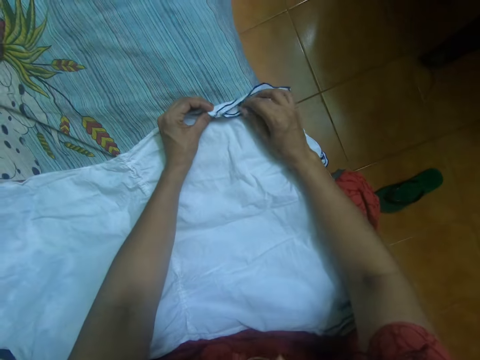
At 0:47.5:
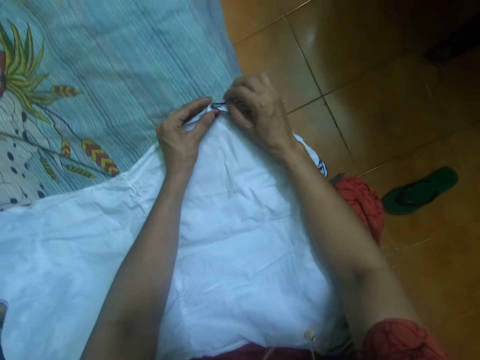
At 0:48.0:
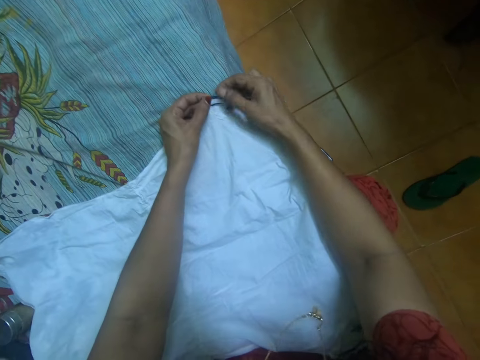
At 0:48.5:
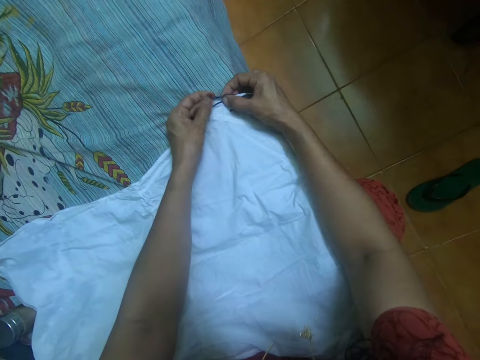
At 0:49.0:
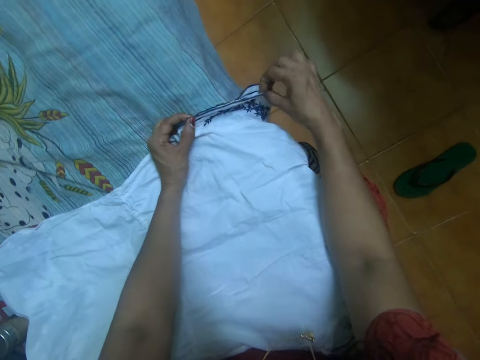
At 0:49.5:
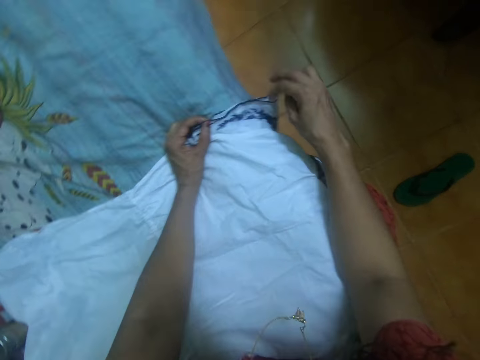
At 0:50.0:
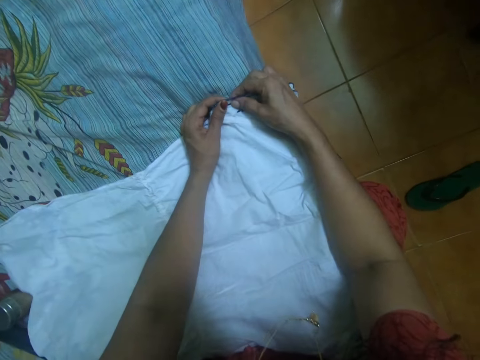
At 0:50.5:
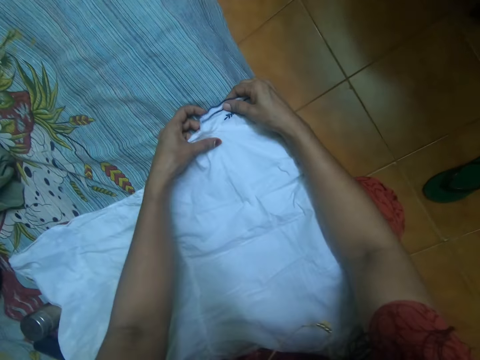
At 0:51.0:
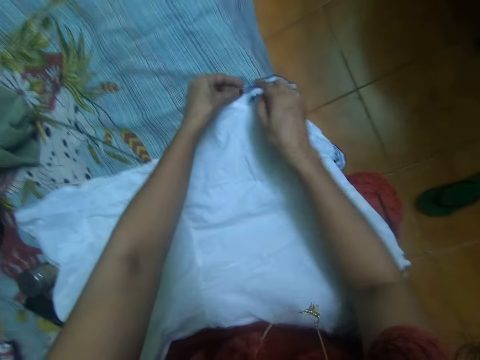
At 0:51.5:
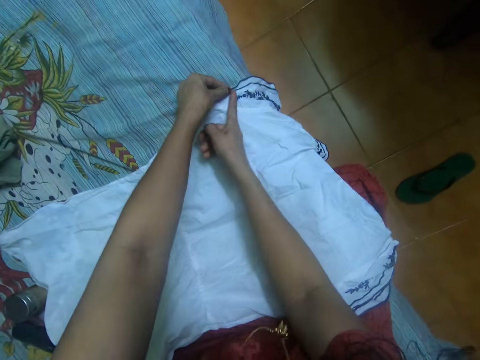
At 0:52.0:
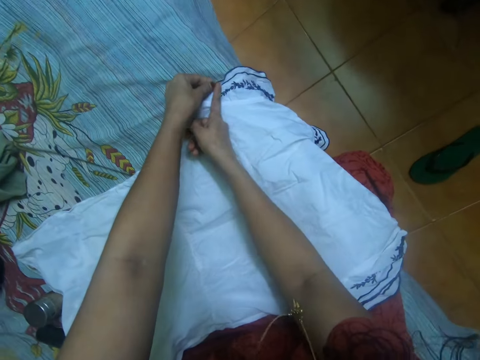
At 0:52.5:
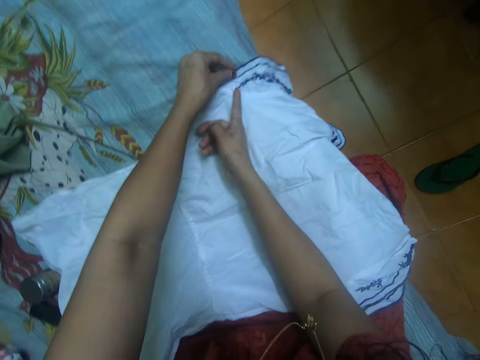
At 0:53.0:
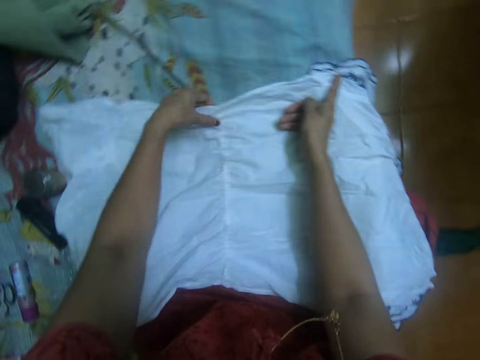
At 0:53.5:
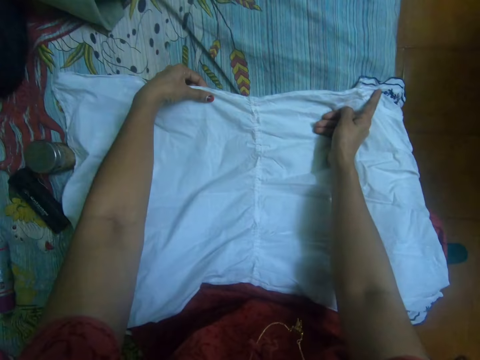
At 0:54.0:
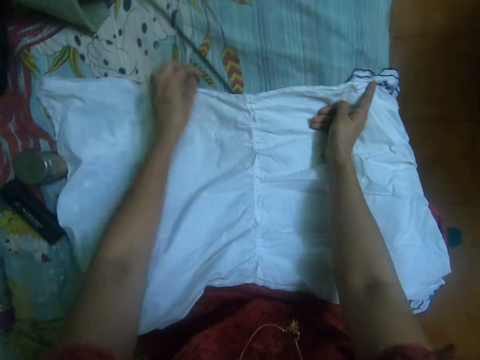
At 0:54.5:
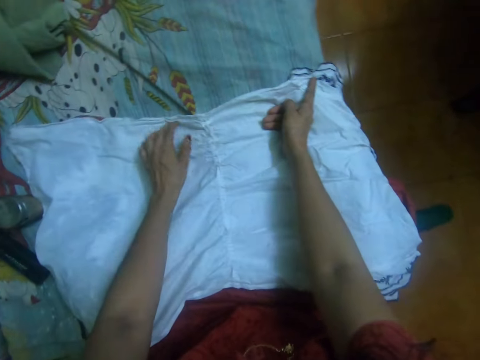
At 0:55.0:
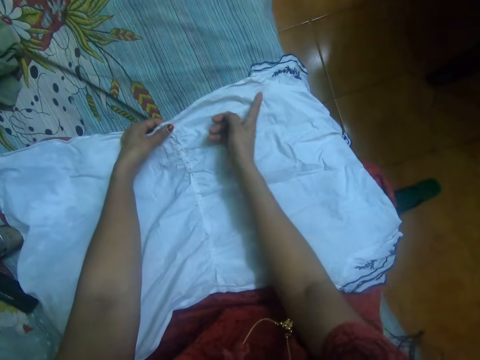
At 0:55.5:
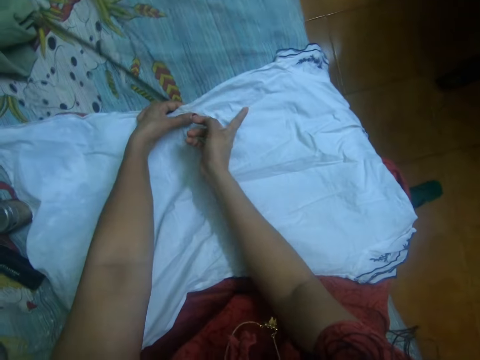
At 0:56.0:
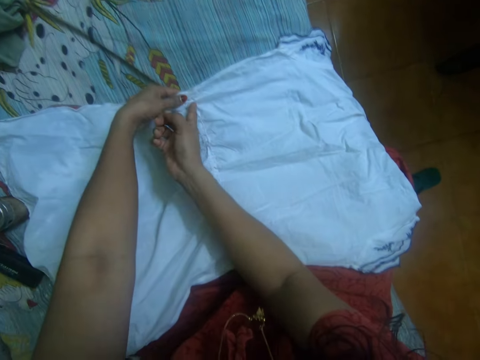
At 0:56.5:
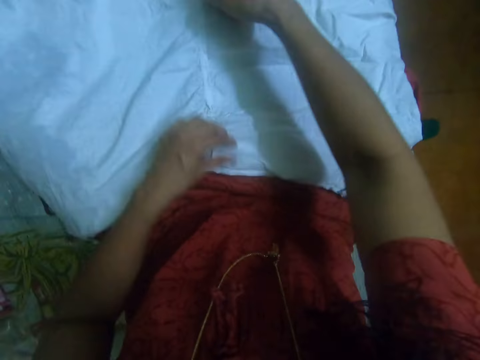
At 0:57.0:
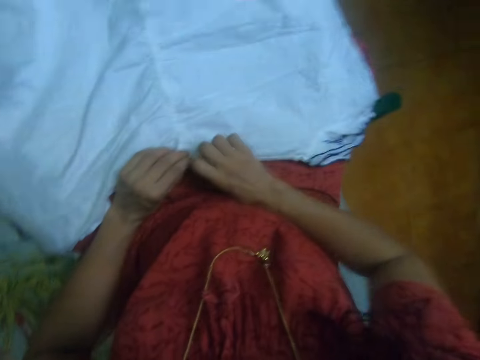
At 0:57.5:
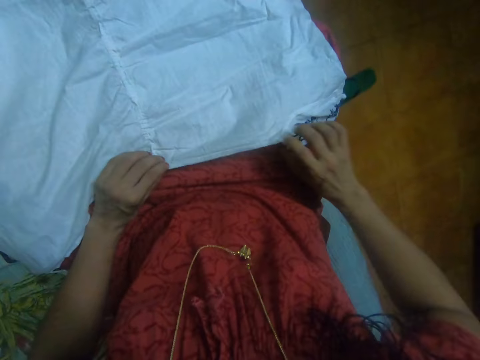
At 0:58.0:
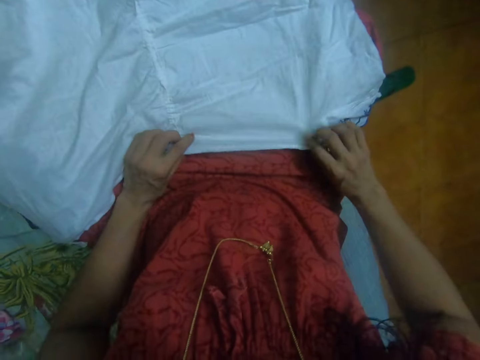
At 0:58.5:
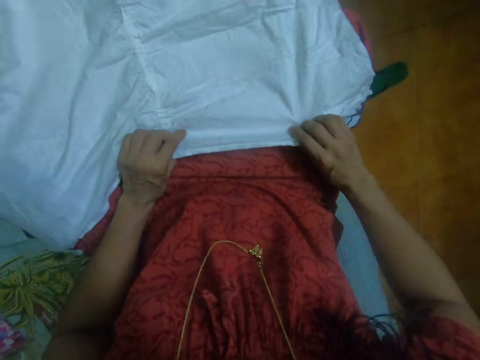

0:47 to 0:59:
The camera wearer checks the dress.

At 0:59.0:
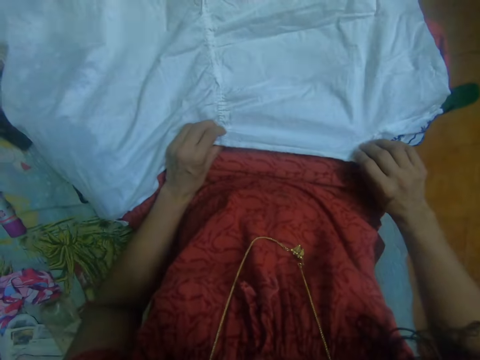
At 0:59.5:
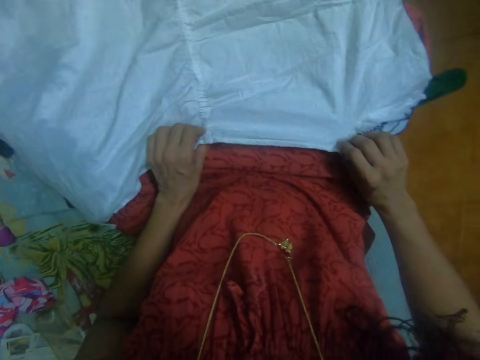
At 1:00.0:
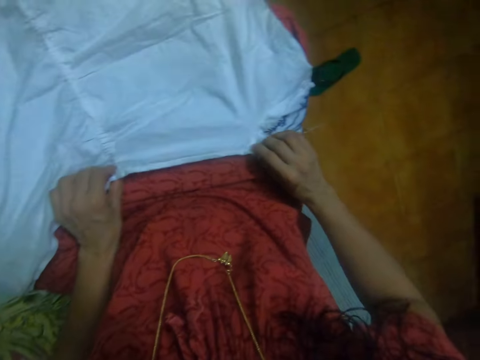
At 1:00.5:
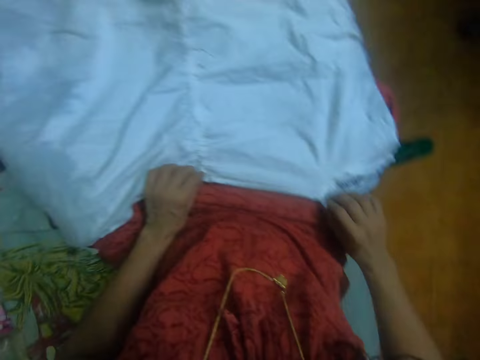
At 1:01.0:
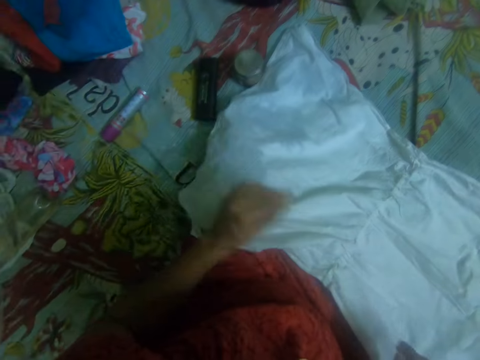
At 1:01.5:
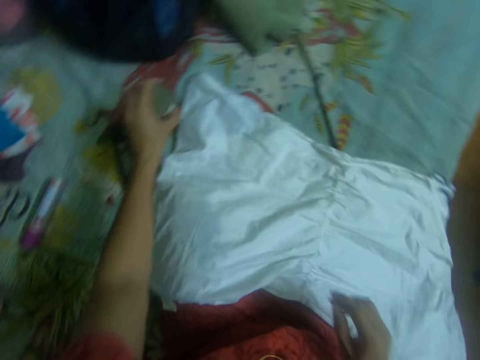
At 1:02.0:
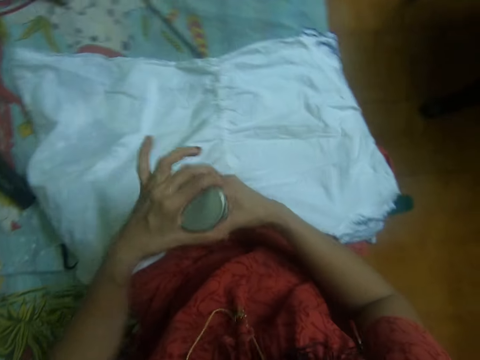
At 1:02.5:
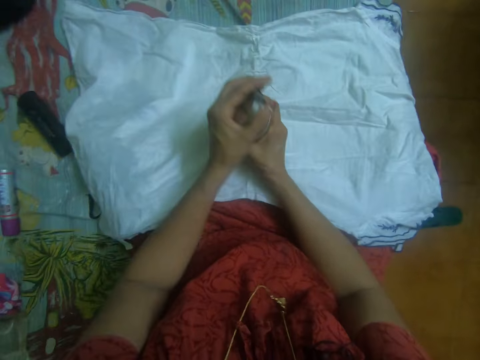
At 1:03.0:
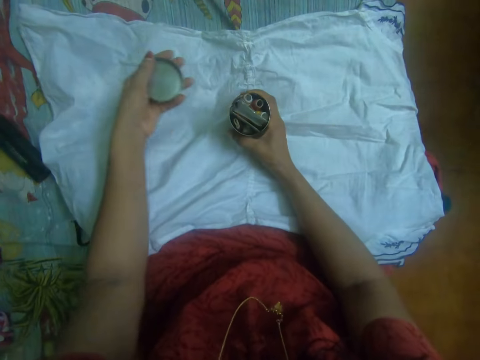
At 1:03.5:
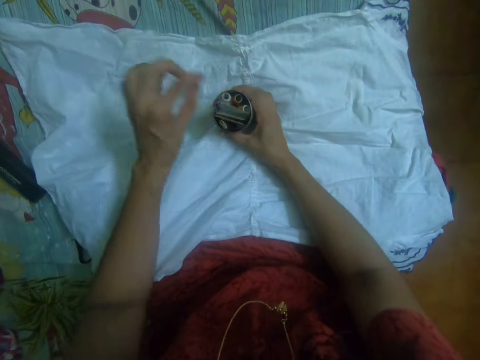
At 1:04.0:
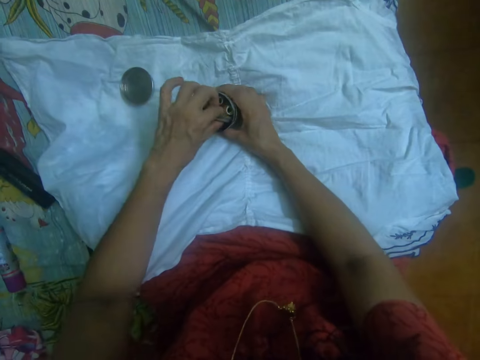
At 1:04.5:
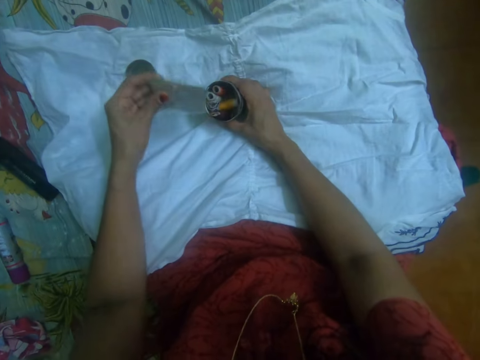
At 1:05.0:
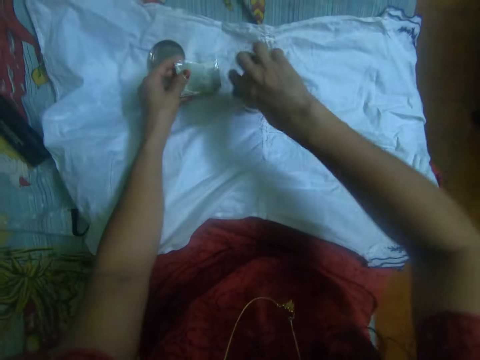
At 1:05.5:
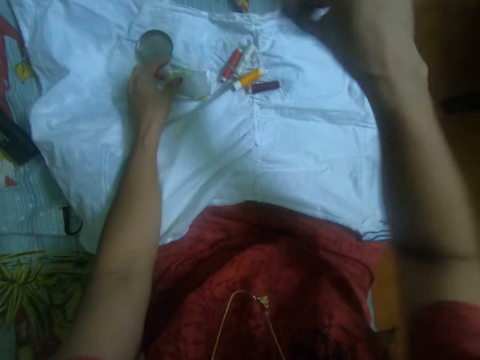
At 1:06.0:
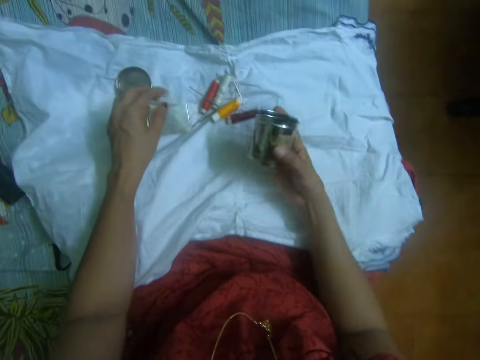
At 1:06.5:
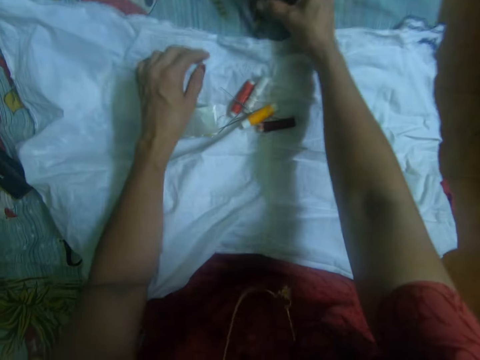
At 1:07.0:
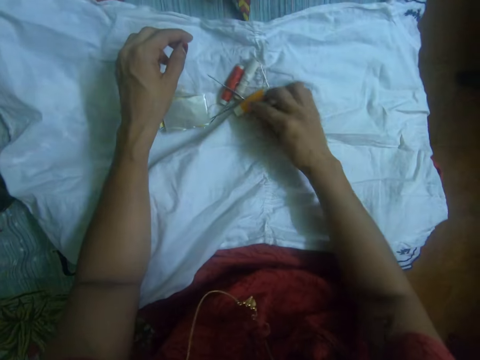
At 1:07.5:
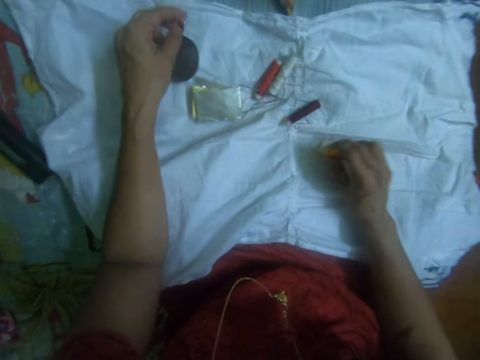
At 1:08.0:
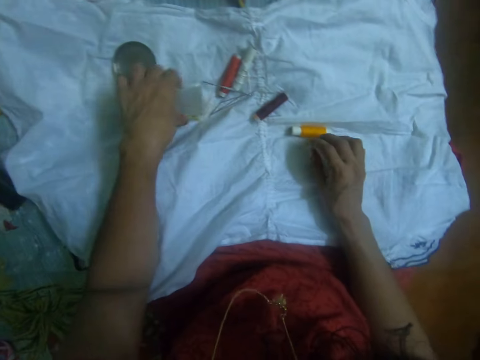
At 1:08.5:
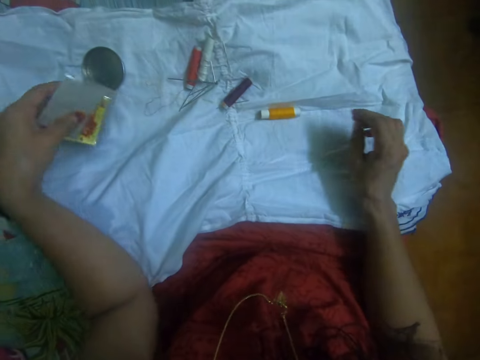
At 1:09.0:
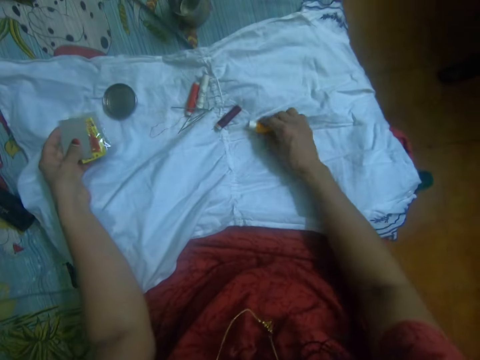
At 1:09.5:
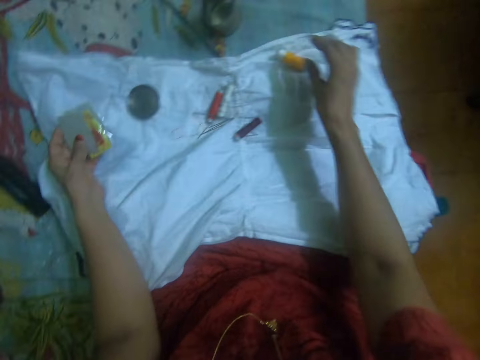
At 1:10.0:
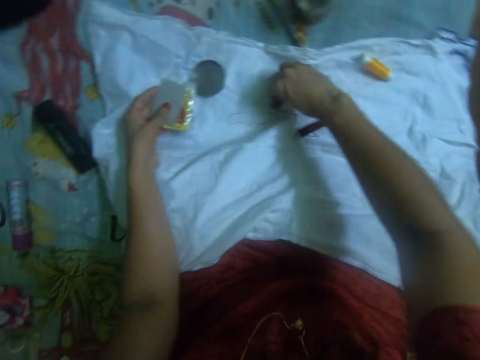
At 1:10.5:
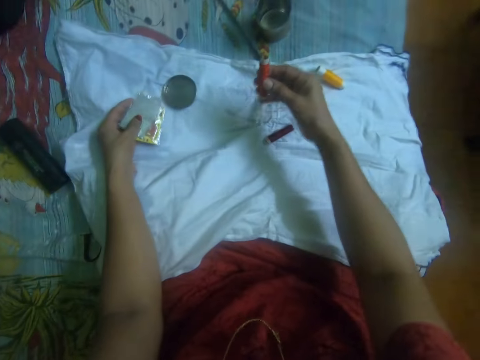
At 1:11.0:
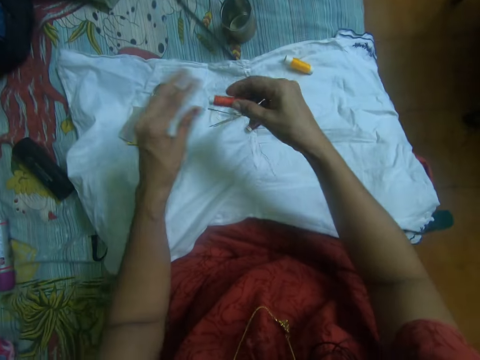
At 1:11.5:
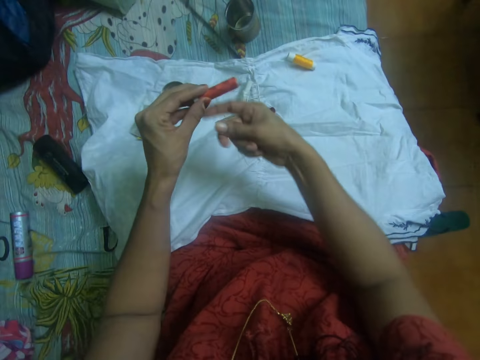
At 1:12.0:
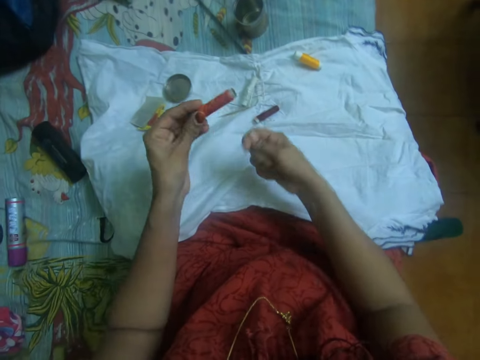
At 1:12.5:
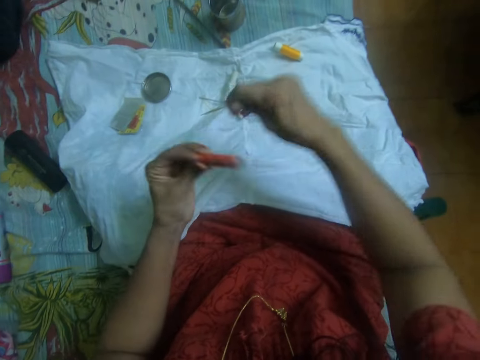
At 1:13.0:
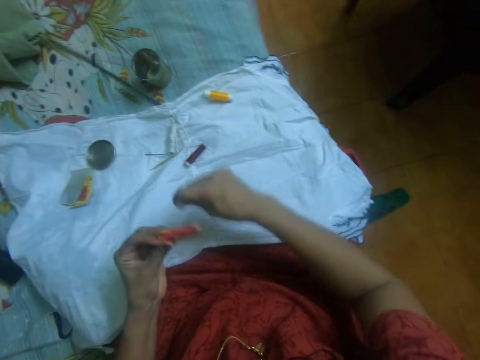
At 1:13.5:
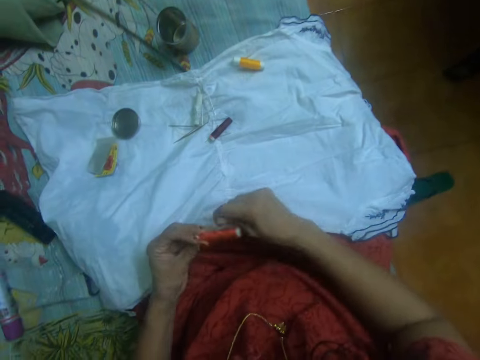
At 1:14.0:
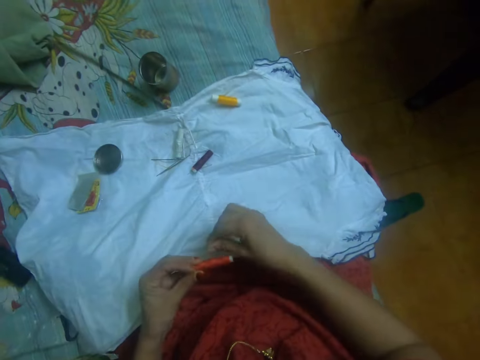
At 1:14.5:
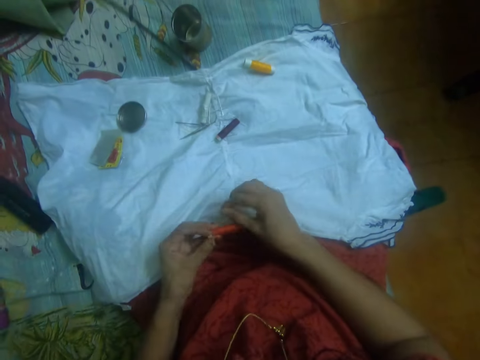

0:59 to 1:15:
The camera wearer picks up a can from the bed with her left hand. She opens the can with her left hand. She drops the cover of the cloth on the bed with her left hand. She picks out nylons from the can with her left hand. She pours the items in the can on the cloth with her right hand. She drops the can on the bed with her right hand. She adjusts the thread cone on the cloth with her right hand. She picks up a thread cone with her right hand. She ties thread round the thread cone with her right hand.
